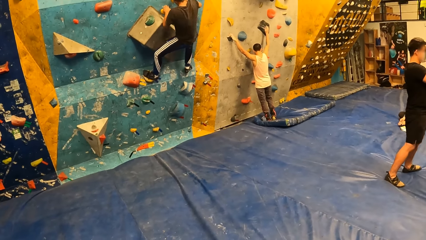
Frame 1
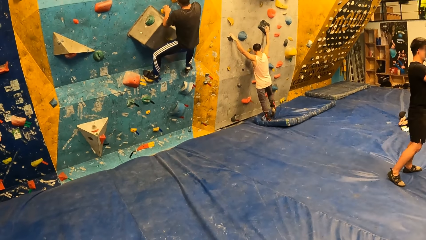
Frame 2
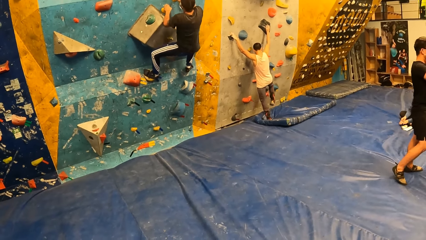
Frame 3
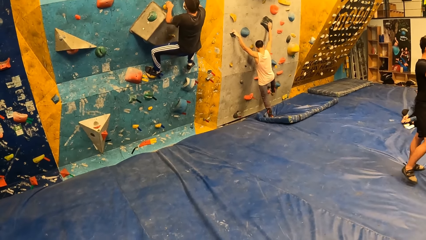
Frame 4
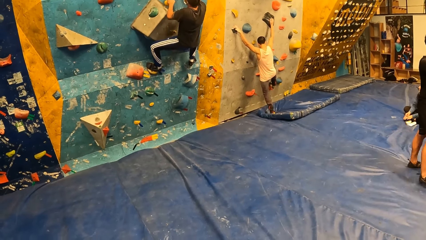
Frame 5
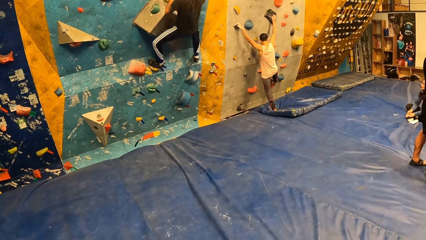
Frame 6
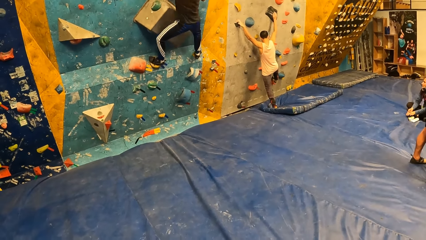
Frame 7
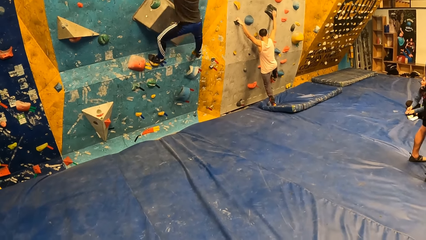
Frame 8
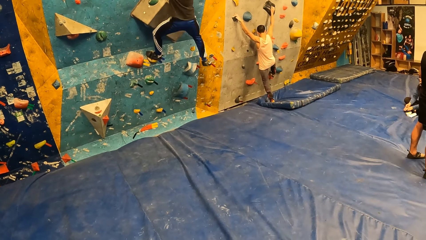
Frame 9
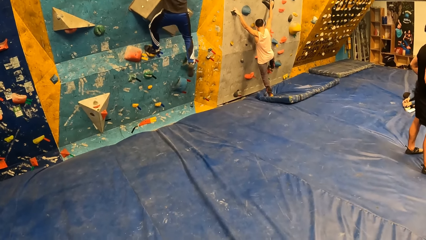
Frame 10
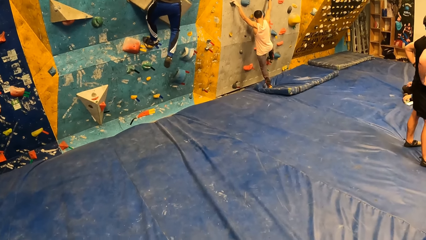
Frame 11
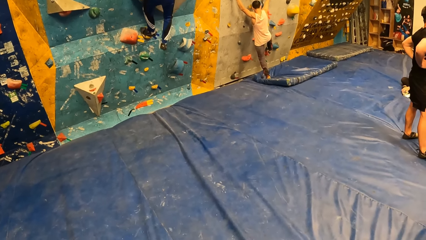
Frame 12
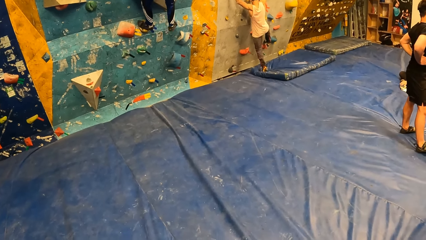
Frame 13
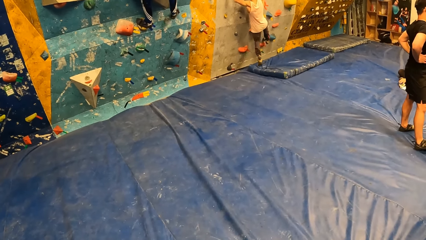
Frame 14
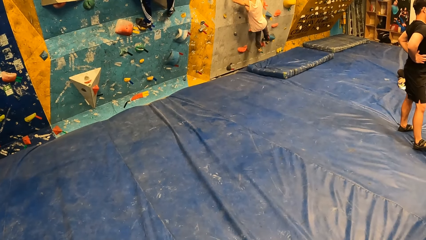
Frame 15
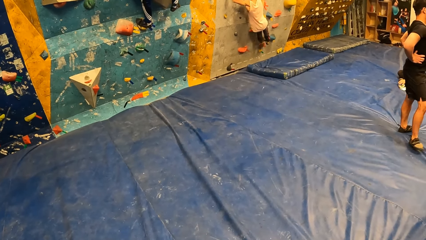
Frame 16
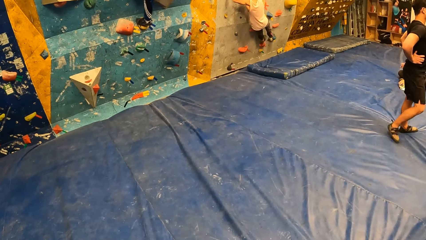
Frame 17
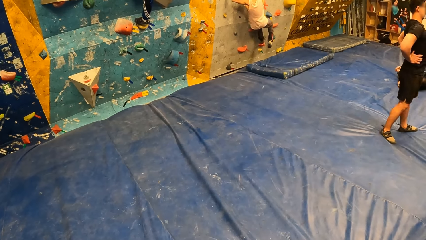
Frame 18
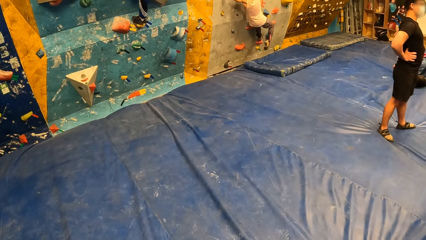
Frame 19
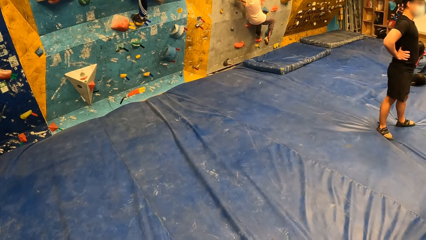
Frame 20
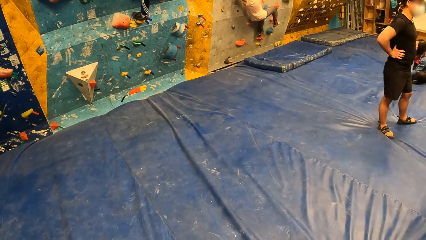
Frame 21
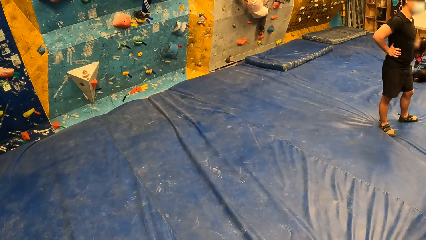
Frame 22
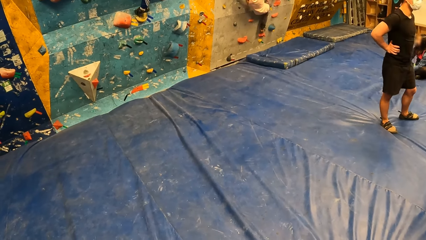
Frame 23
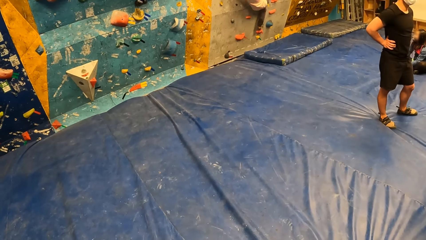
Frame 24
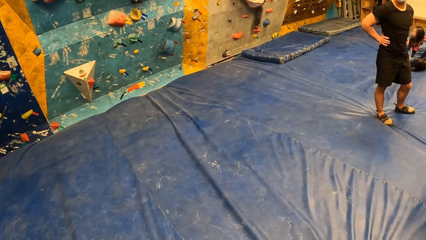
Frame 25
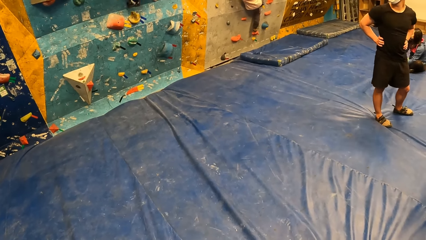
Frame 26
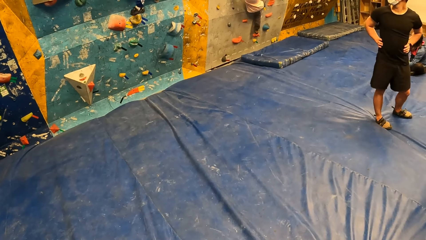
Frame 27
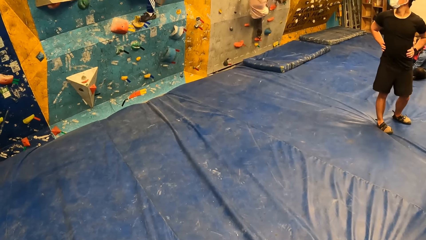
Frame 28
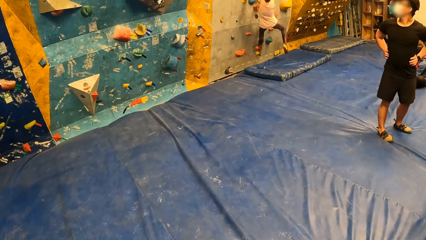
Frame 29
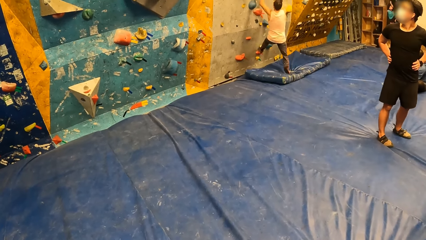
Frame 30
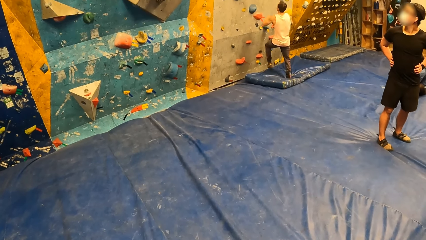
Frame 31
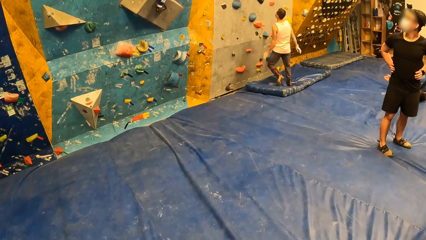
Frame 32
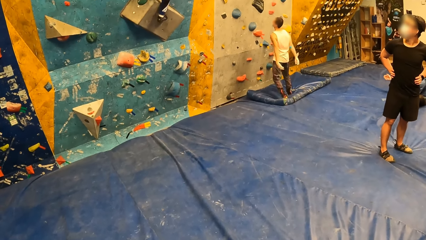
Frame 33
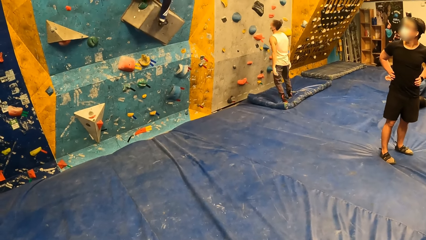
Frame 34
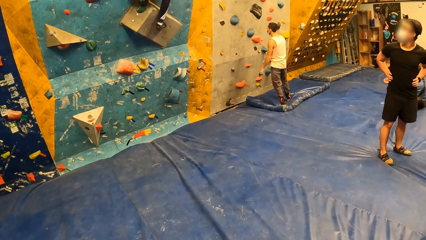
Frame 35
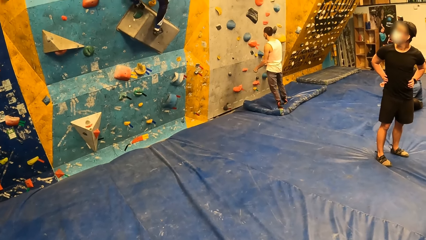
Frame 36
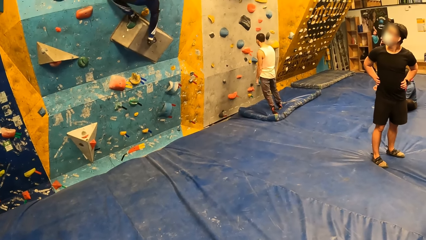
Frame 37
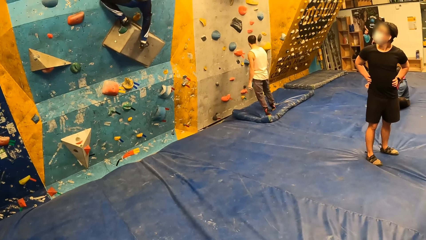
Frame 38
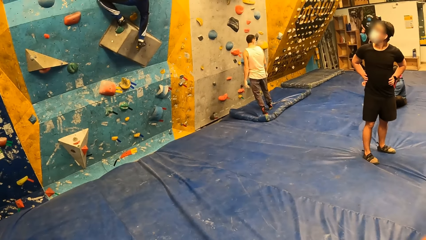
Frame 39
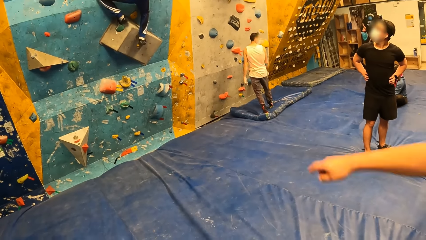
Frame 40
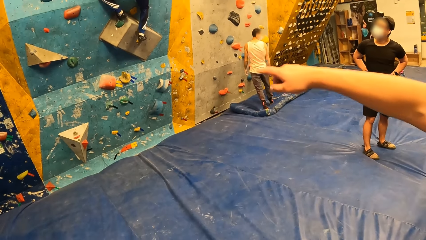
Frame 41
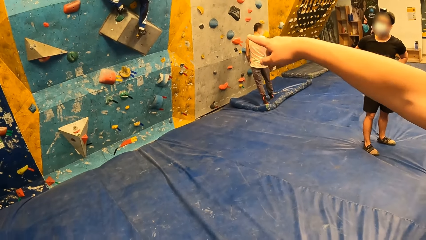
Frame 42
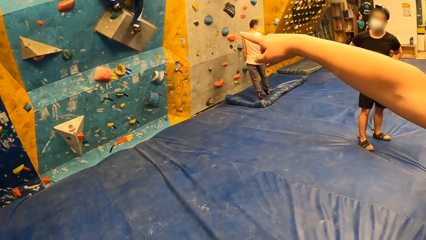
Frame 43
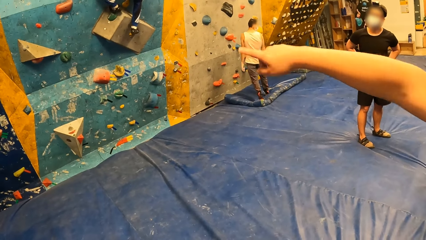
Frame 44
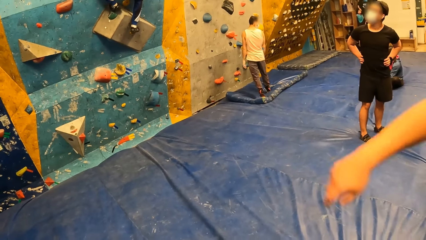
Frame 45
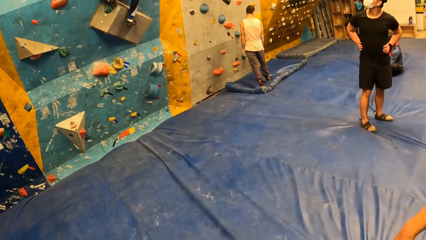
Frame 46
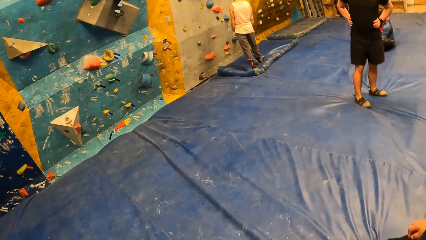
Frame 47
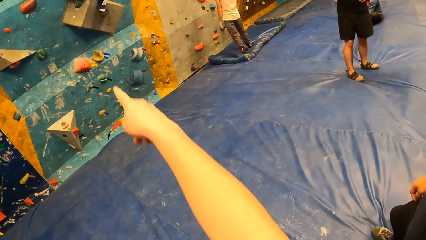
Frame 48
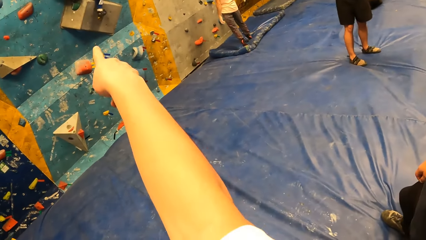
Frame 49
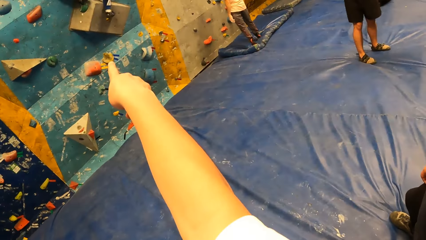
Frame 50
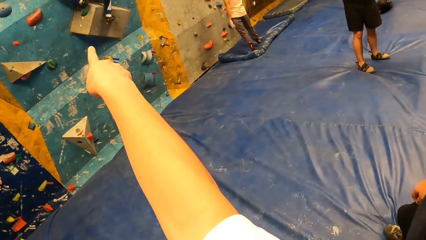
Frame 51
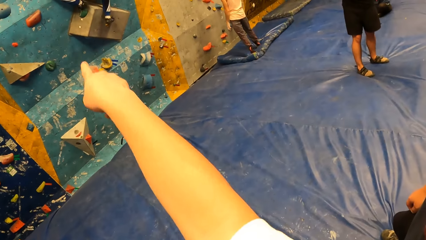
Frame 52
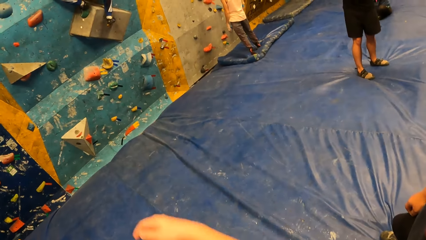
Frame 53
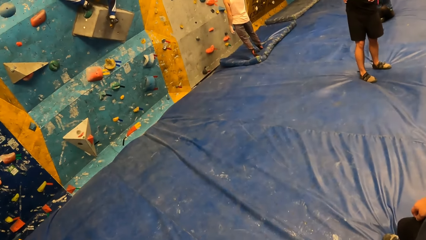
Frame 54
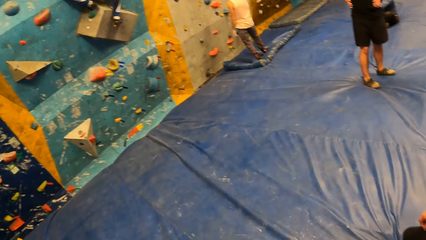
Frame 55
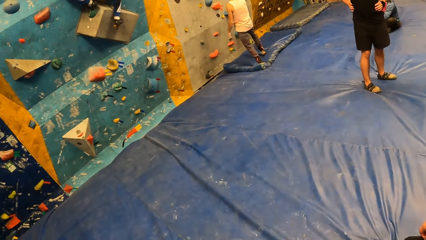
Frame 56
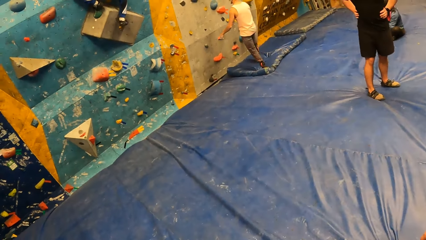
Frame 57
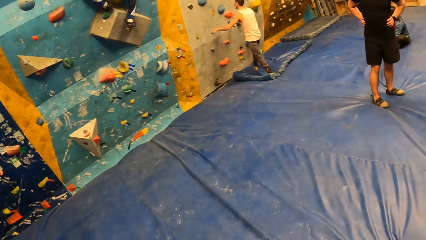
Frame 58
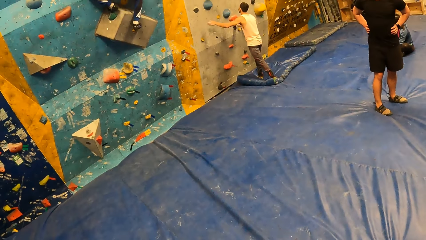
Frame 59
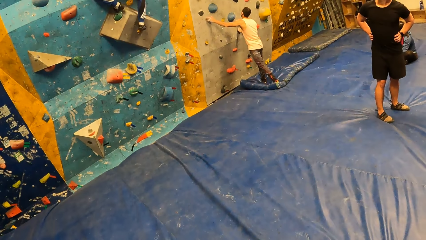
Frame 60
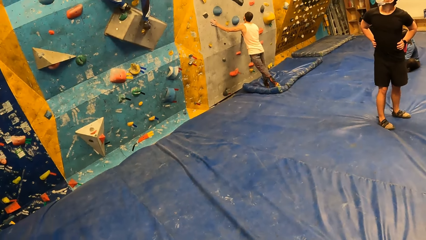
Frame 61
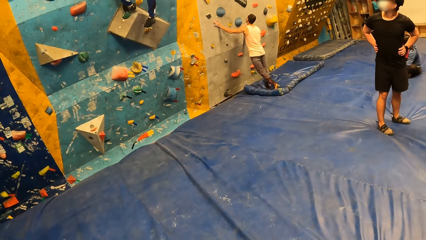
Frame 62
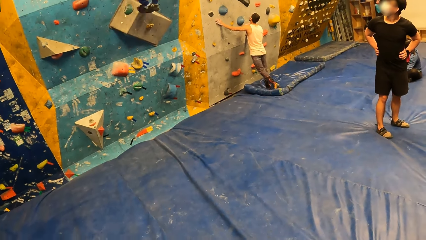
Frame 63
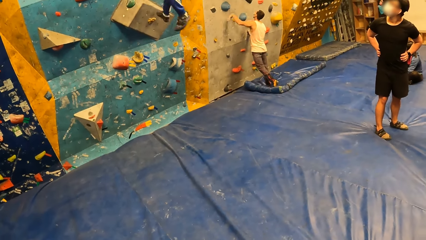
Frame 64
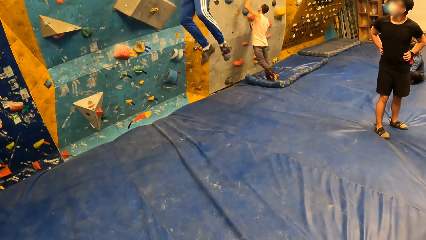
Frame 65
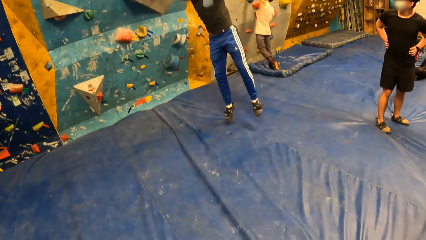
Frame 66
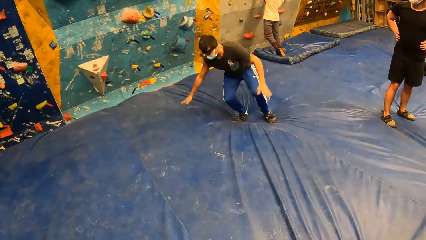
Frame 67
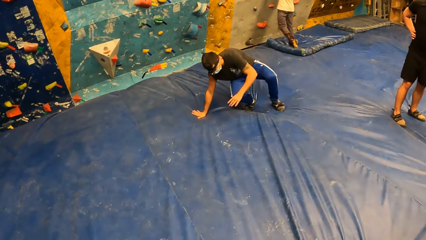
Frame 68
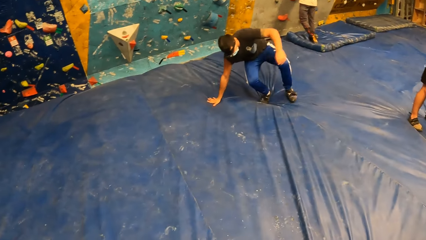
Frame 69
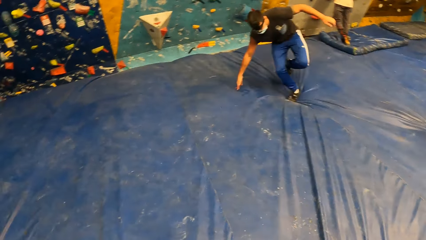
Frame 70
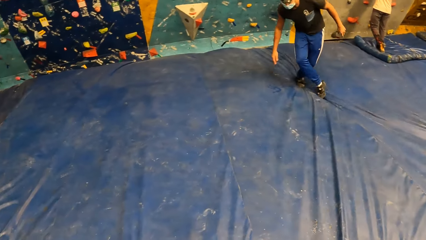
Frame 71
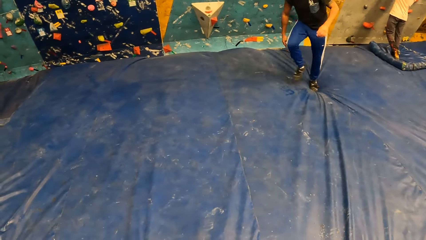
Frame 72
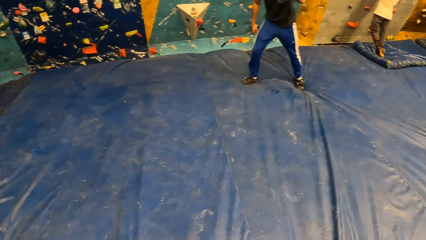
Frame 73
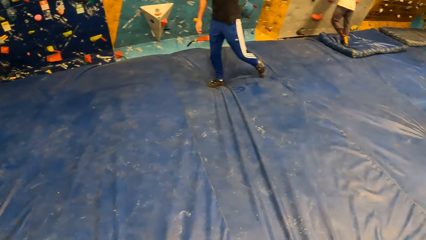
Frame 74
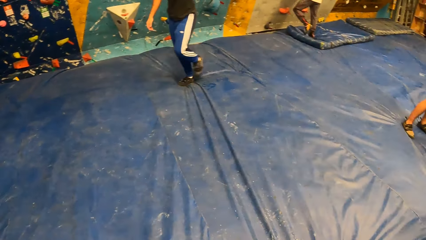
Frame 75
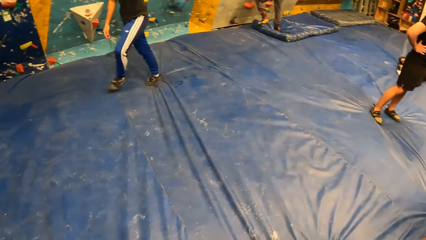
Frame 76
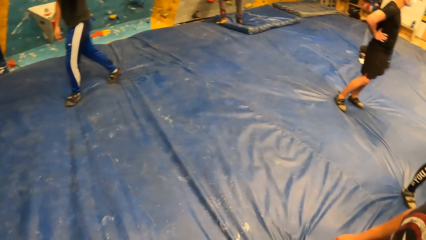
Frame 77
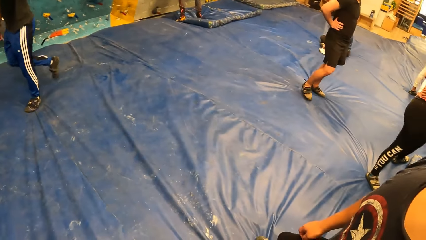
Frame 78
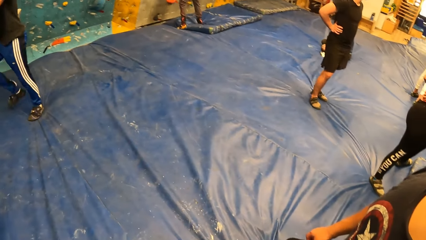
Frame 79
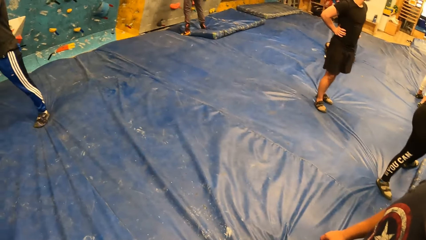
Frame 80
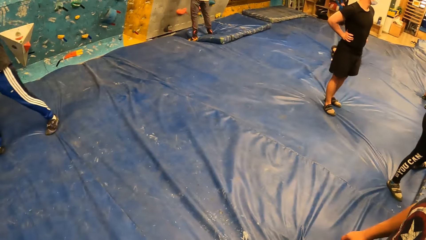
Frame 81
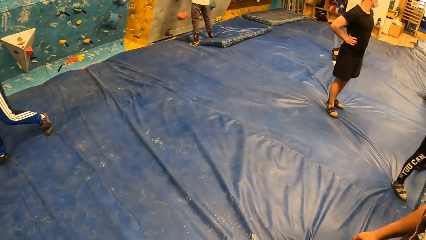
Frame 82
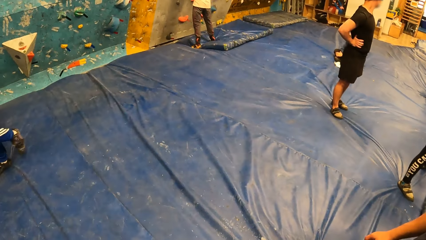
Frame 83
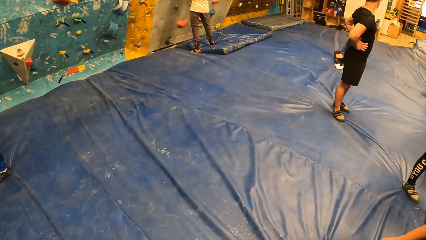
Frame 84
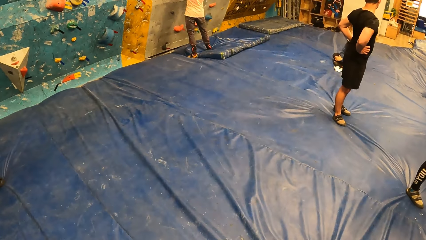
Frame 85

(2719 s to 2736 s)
A climber climbs the wall. Another climber puts hands on the waist. The second climber looks around. The first climber descends from the wall. The camera wearer points towards the wall. A third climber jumps from the wall. A fourth climber walks around in the room.
